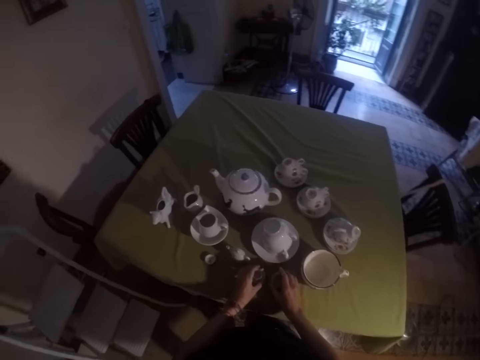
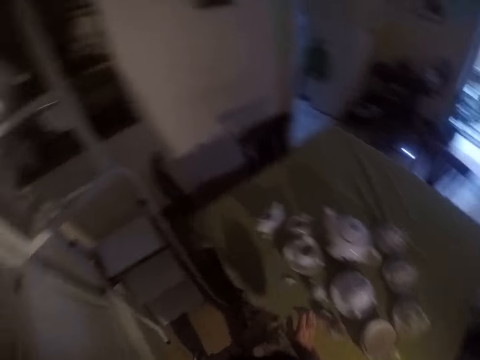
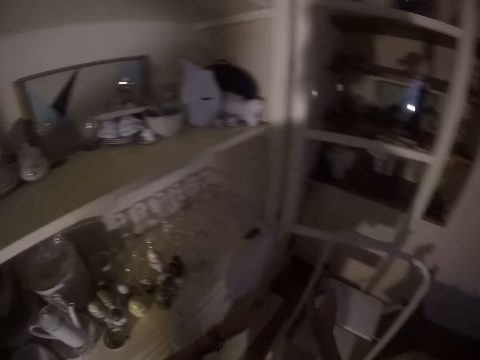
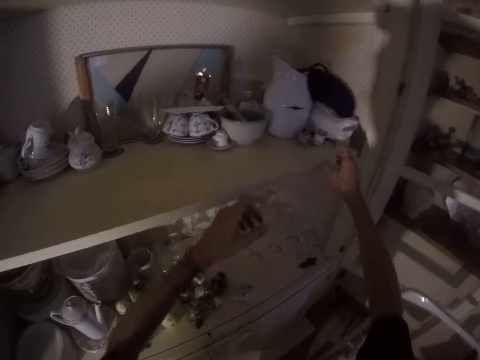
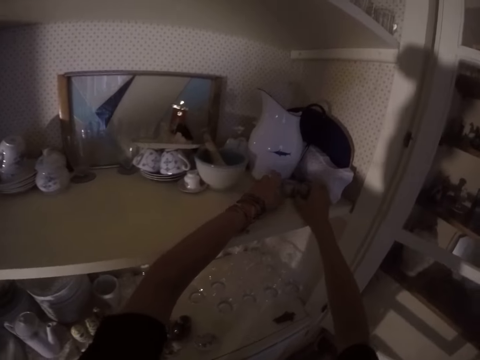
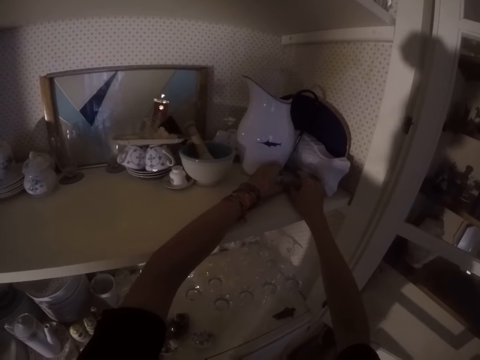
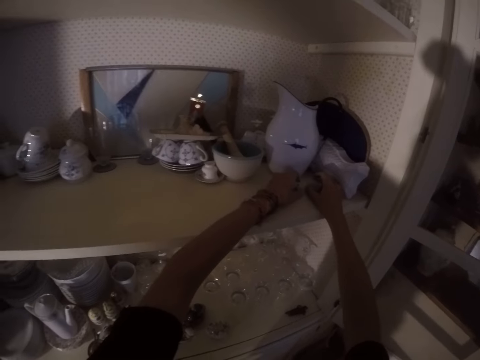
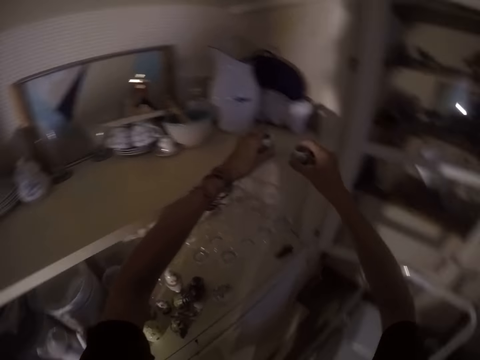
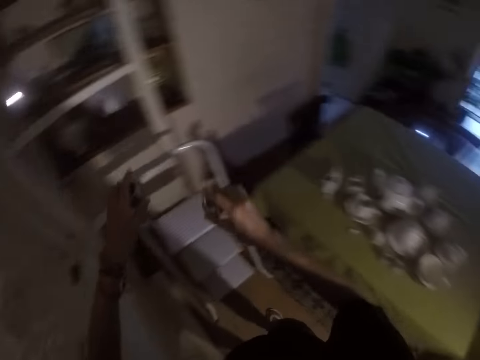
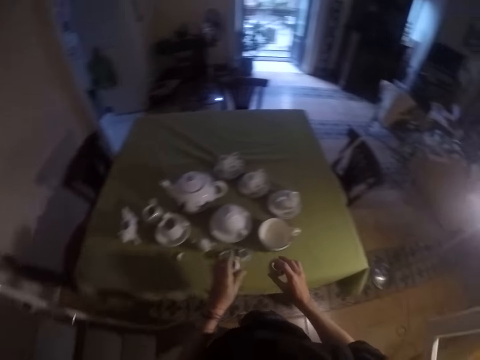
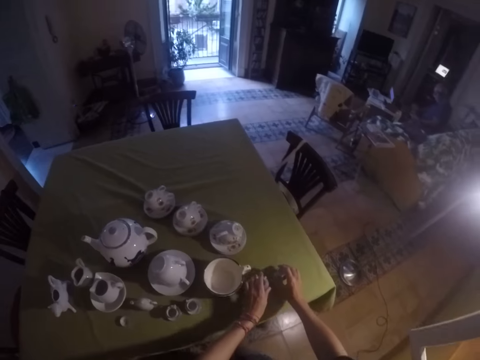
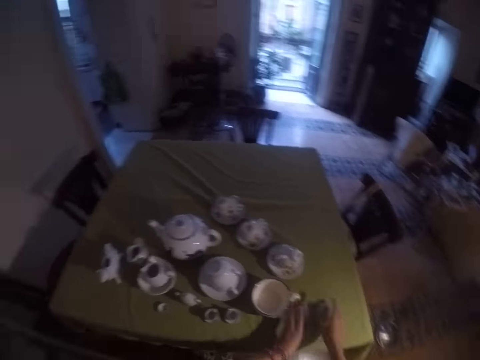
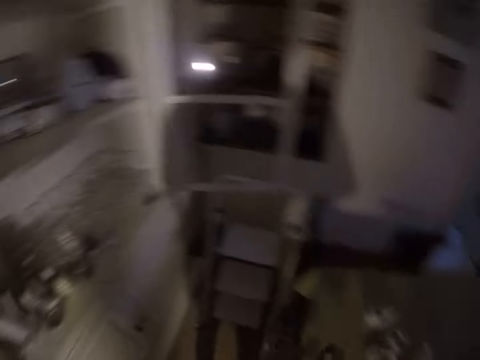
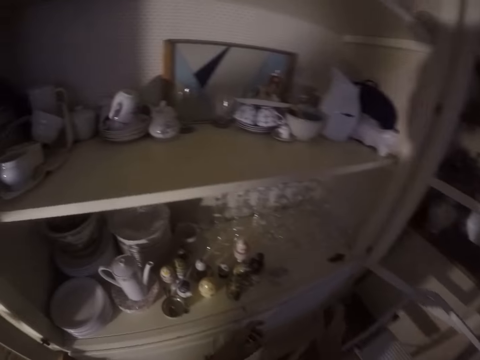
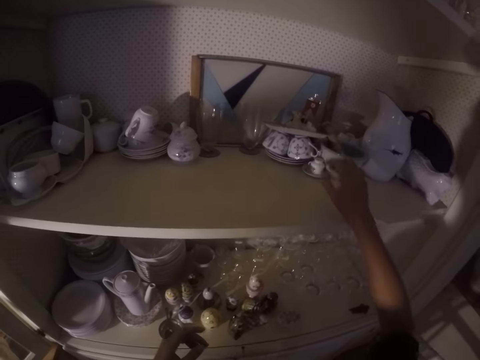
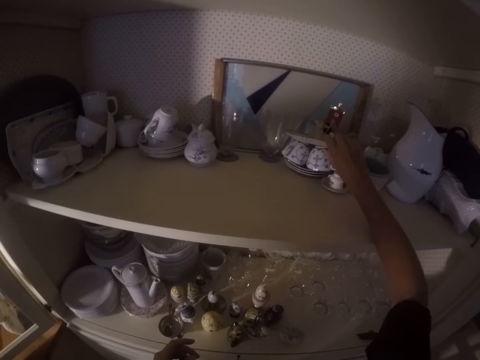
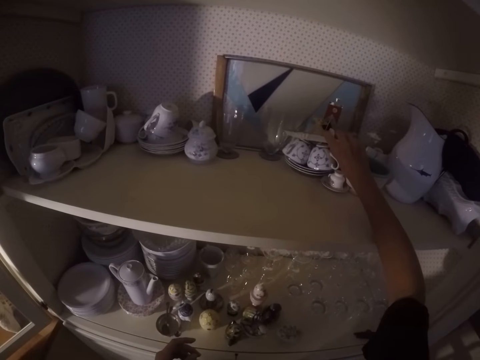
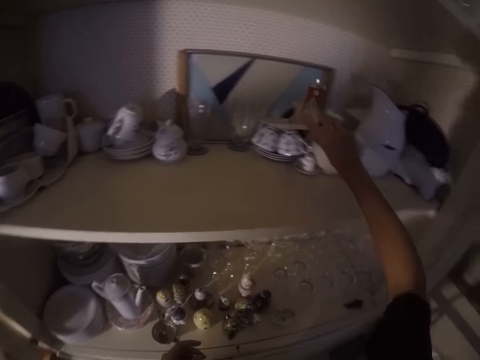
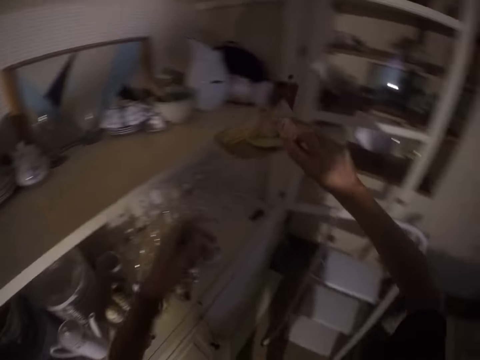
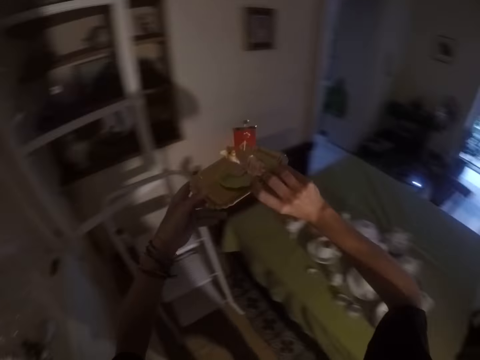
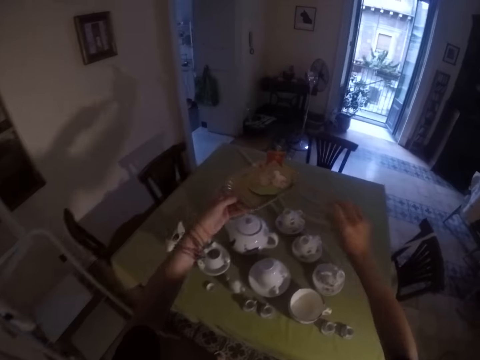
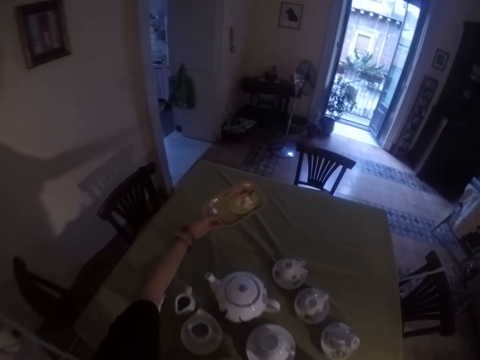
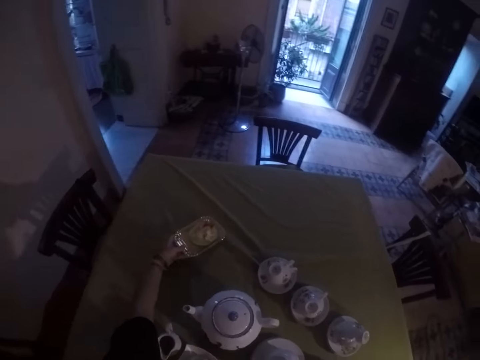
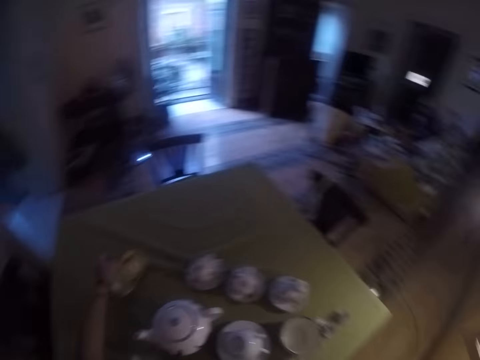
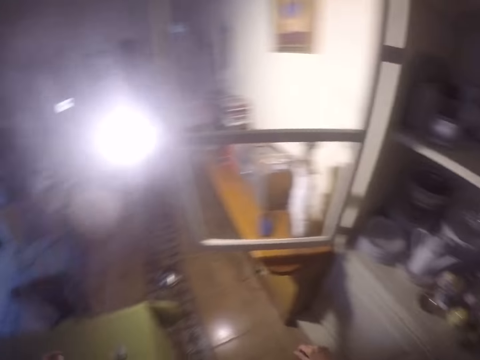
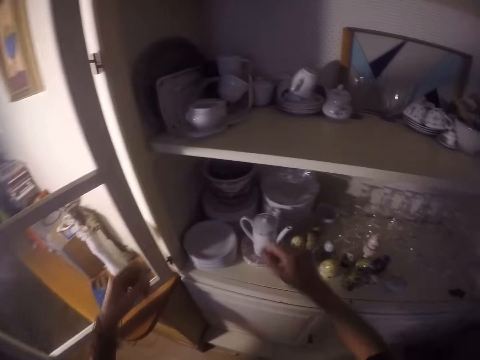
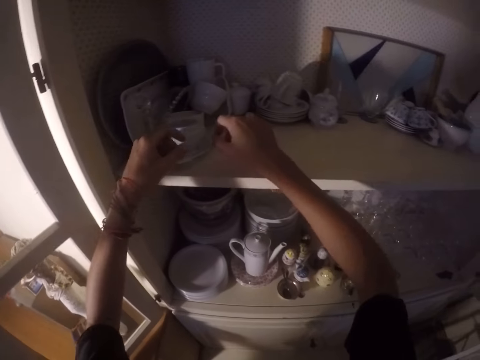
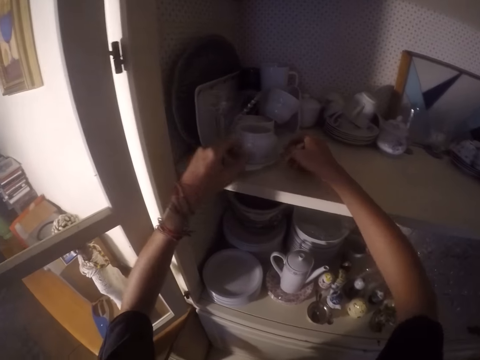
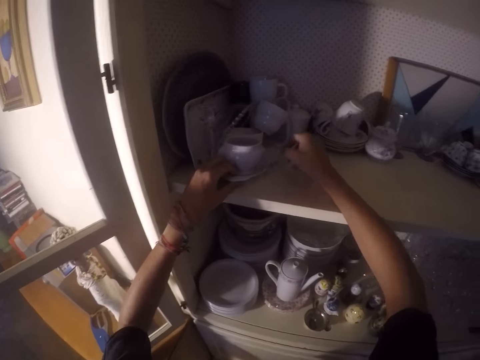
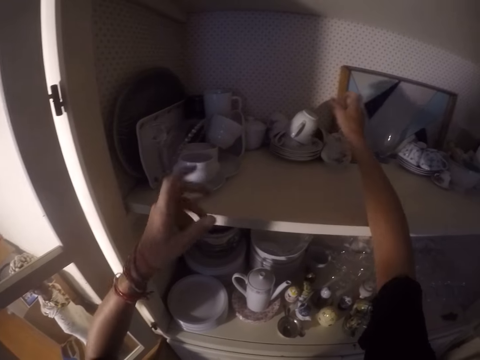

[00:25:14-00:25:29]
The camera wearer puts the utensils on the table. They pick the utensils from the cabinet. They put the utensils on the table. They pick the utensils from the cabinet. They put the utensils on the table.

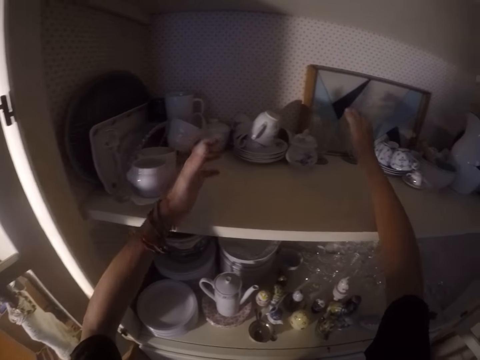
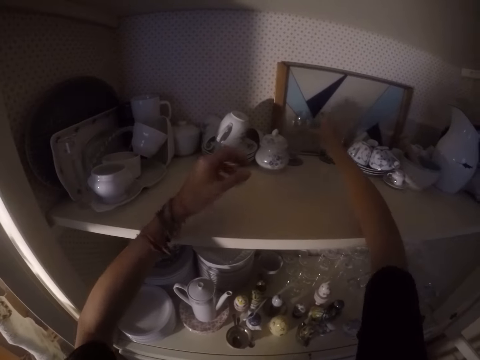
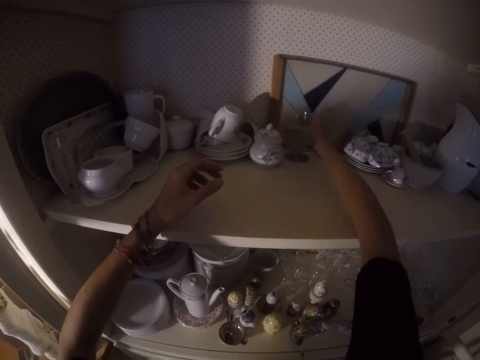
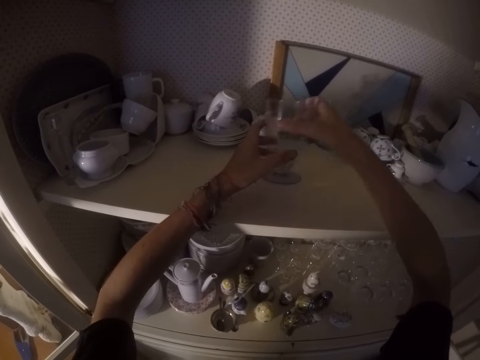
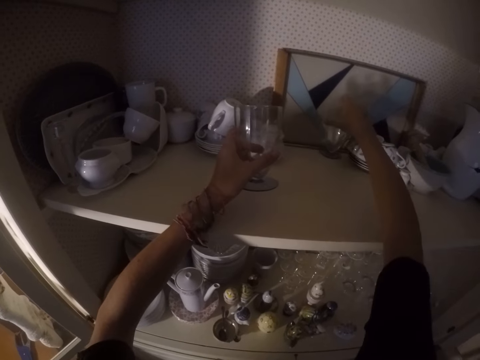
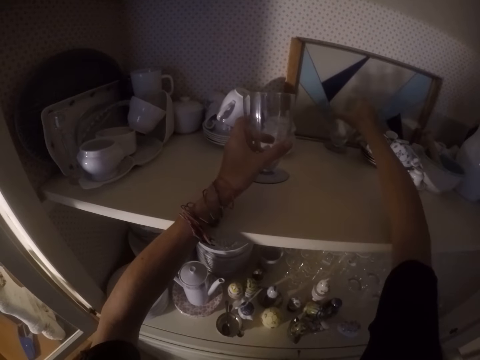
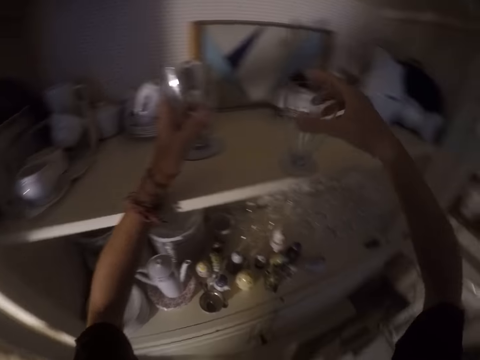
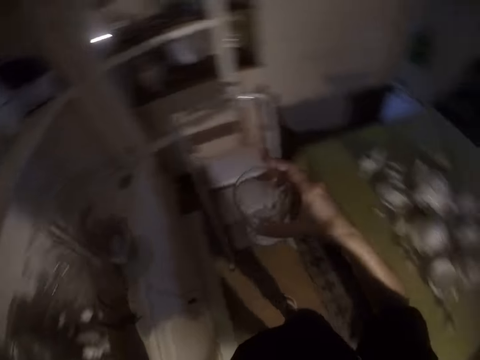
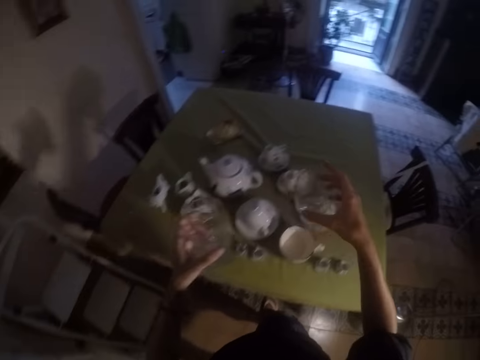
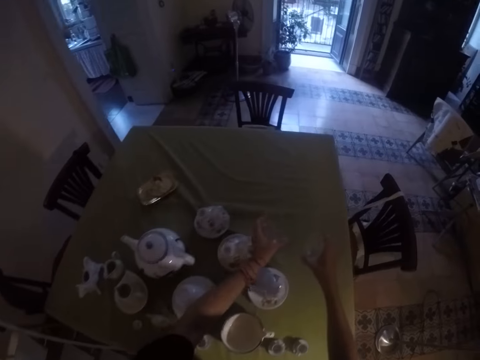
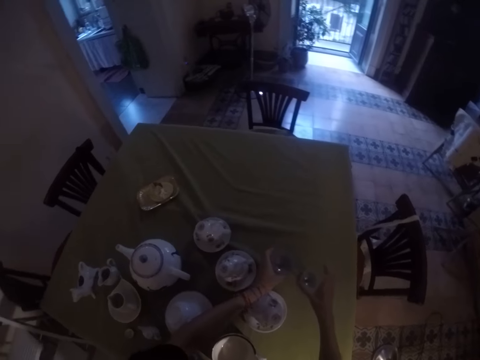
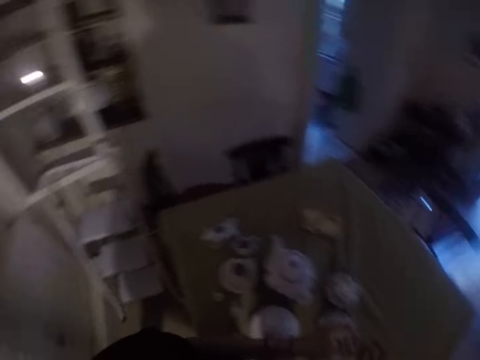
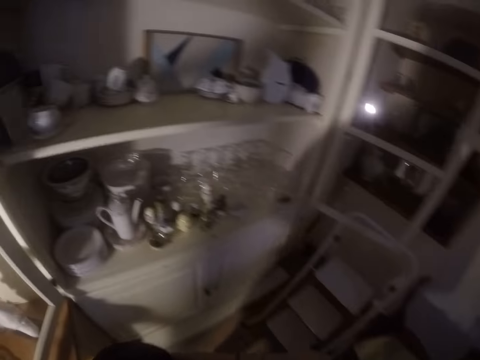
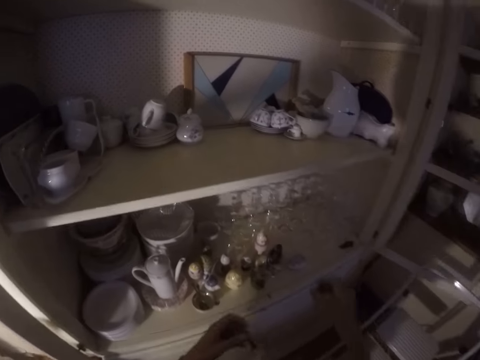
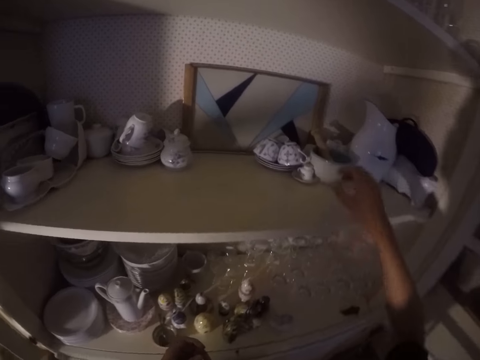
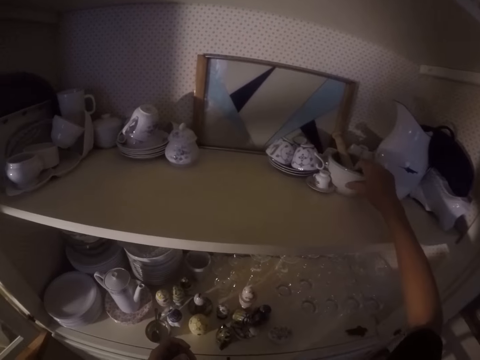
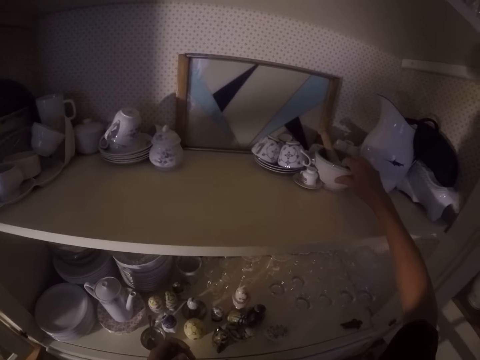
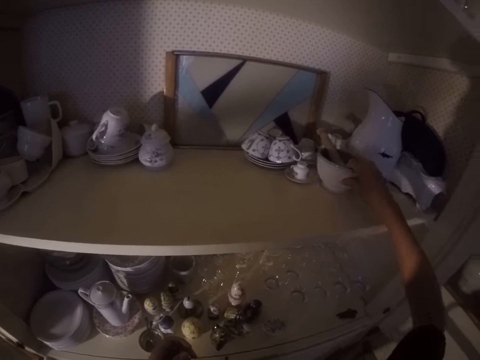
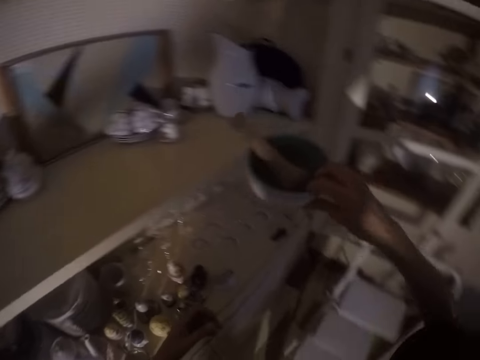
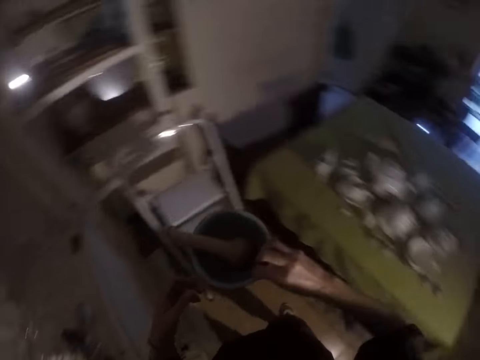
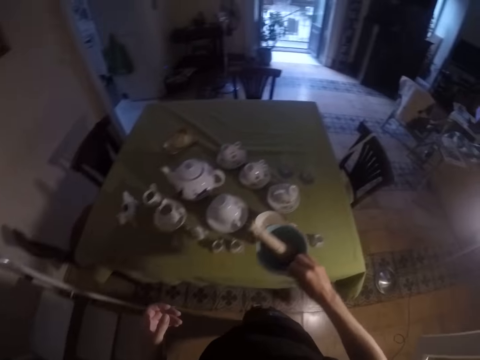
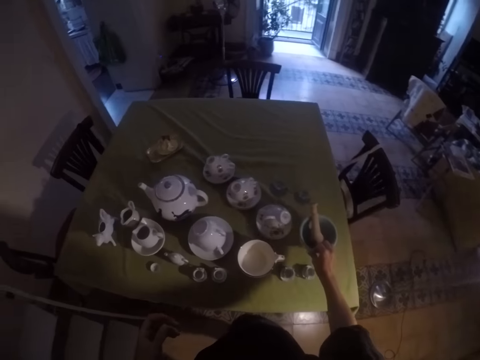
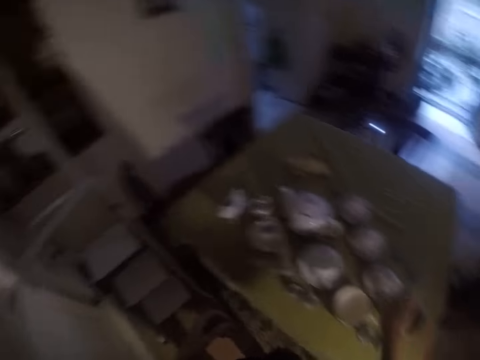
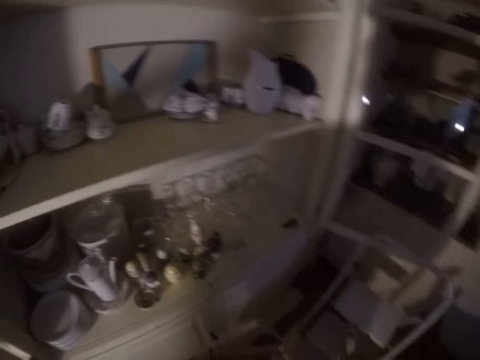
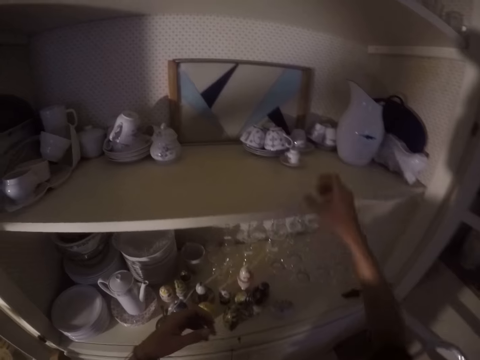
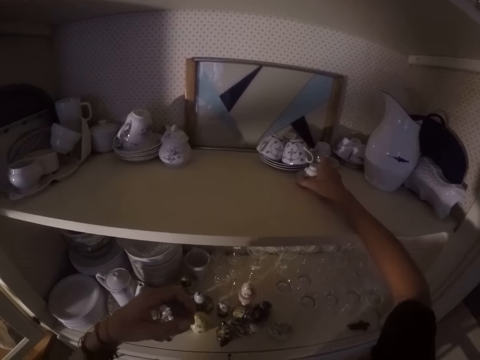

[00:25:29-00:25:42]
The camera wearer picks the utensils from the cabinet. They are arranging the glasses on the table. They put the utensils on the table. They pick the utensils from the cabinet. They put the utensils on the table.
